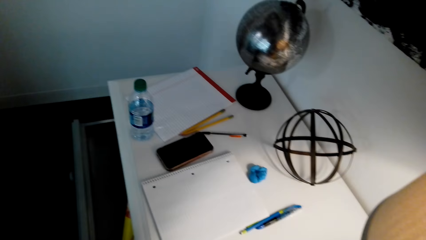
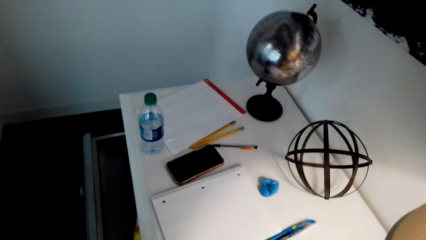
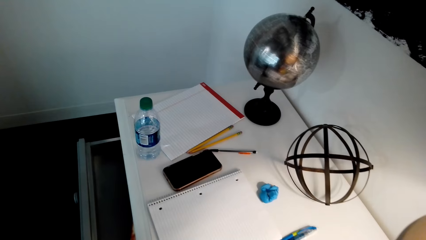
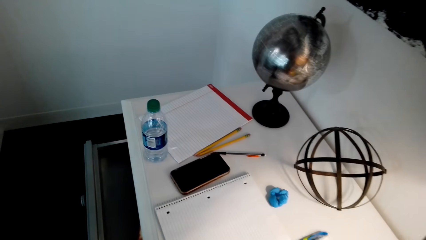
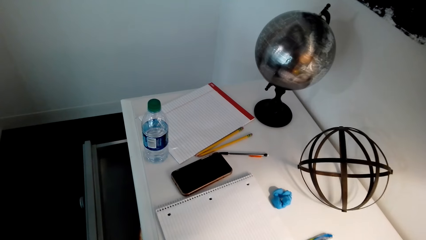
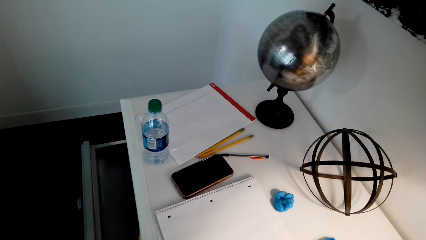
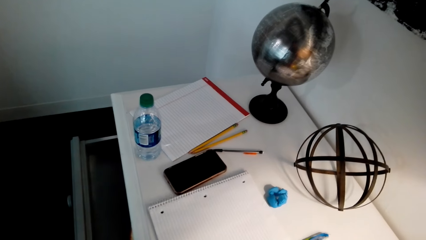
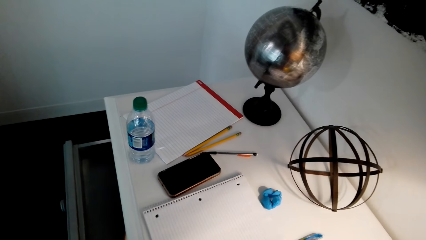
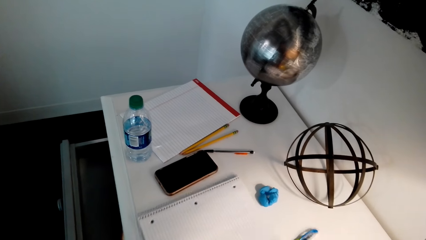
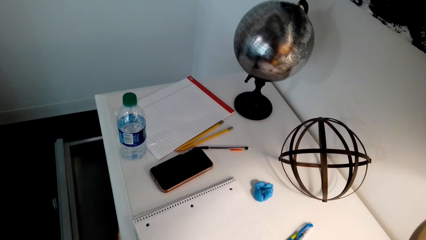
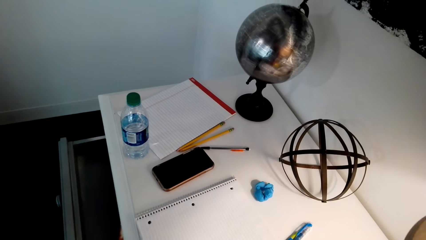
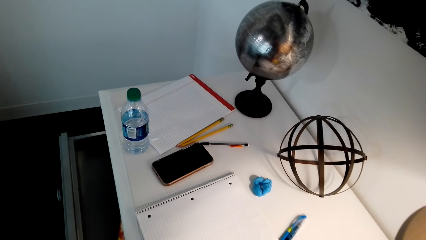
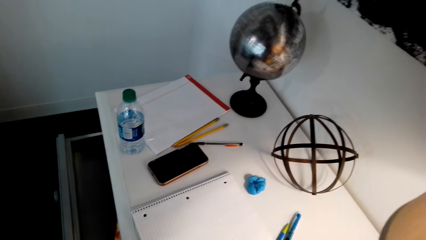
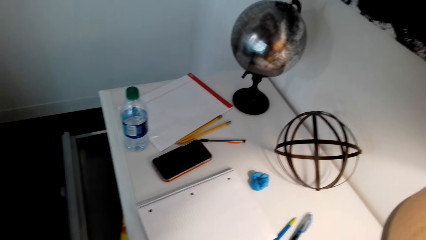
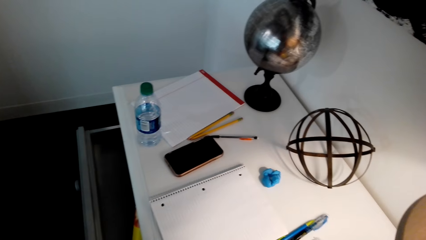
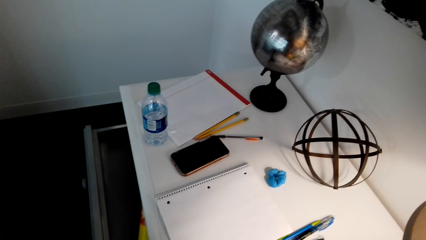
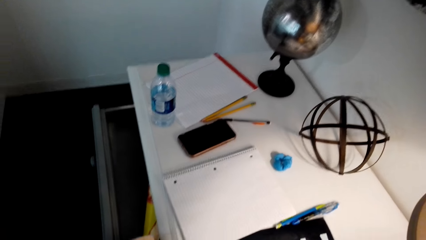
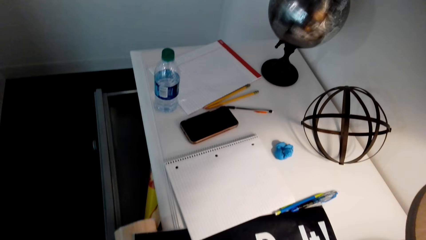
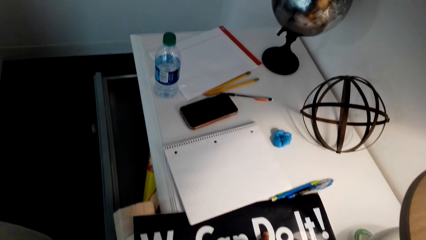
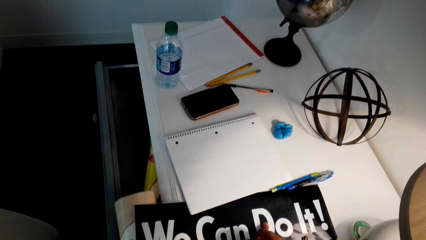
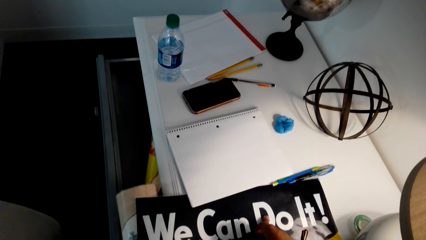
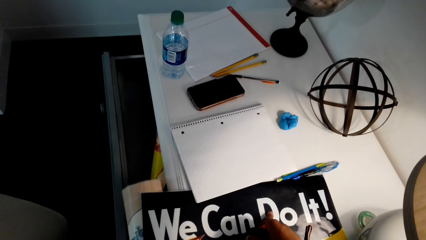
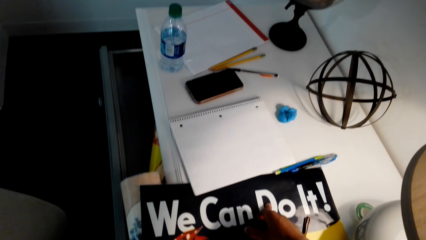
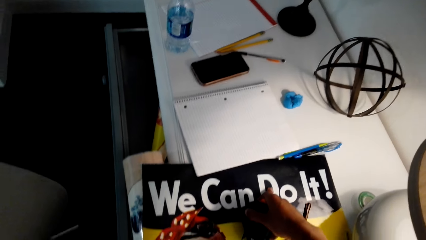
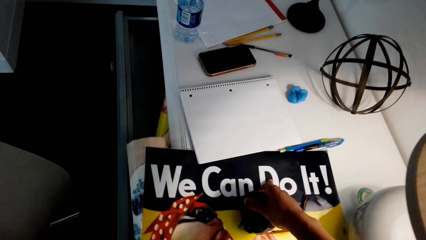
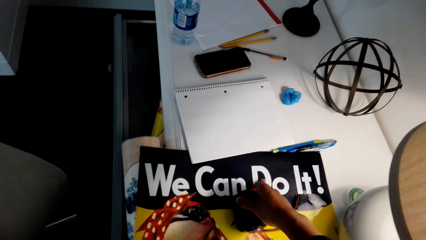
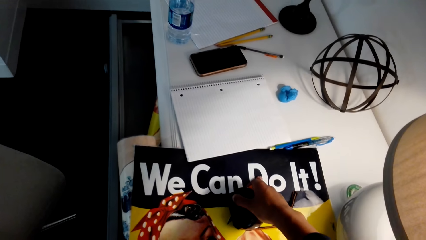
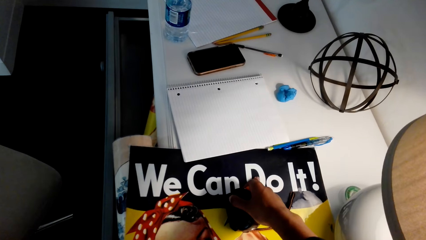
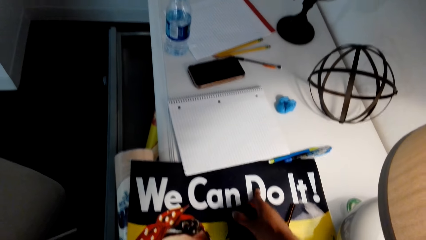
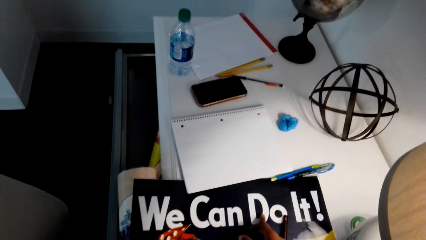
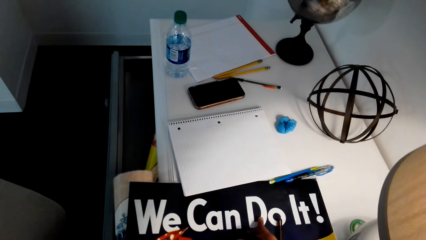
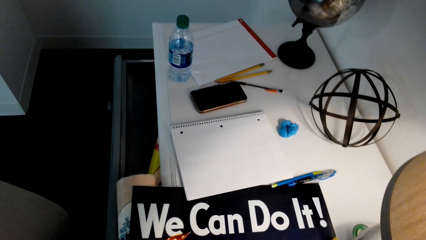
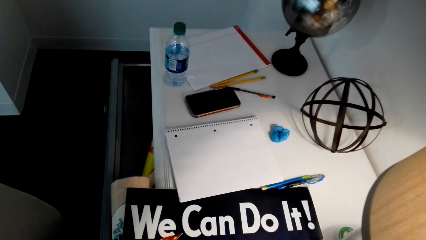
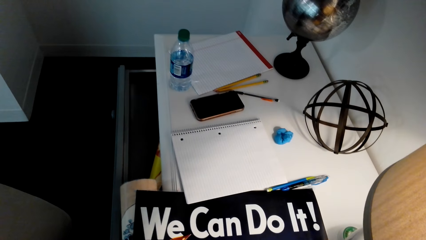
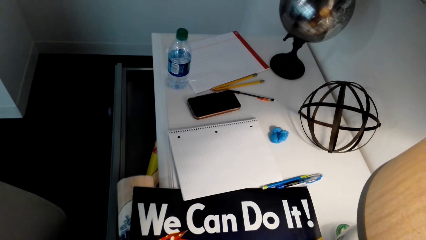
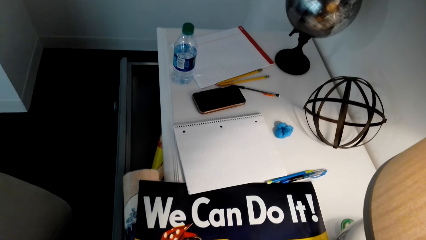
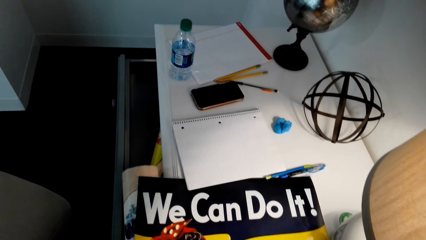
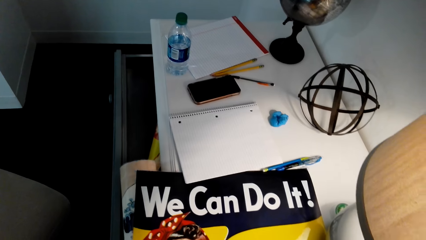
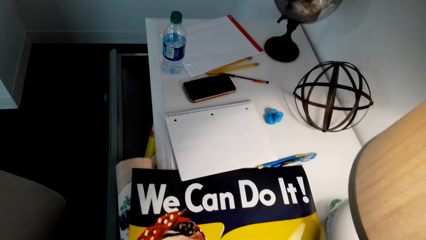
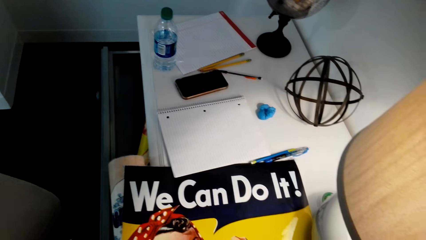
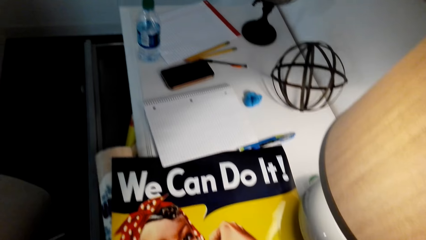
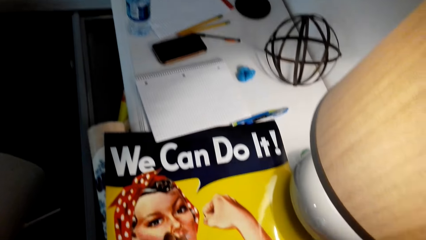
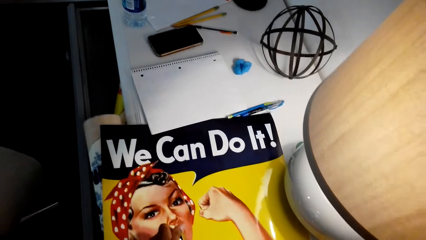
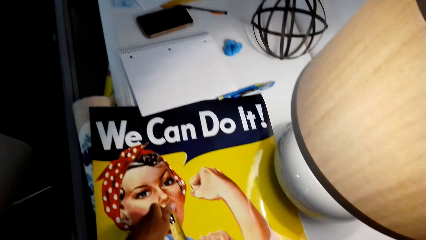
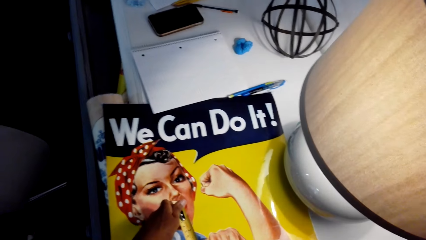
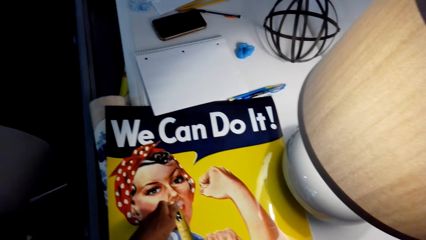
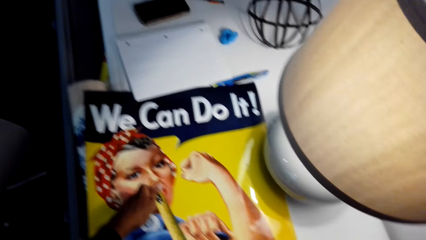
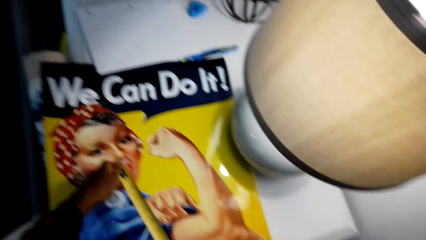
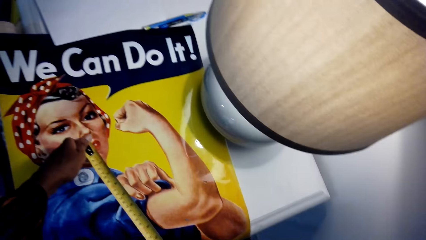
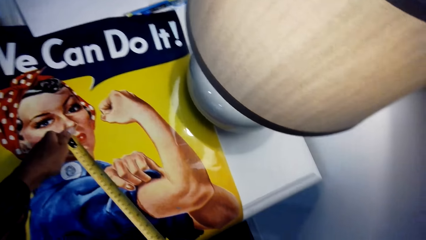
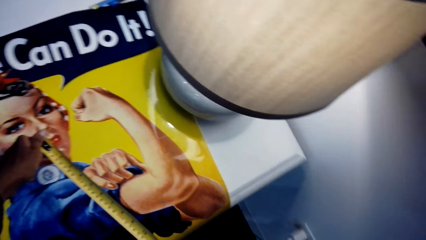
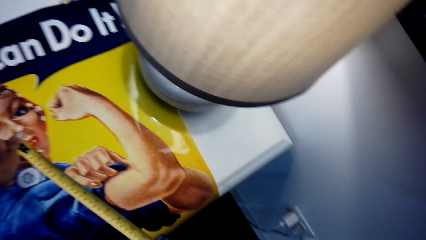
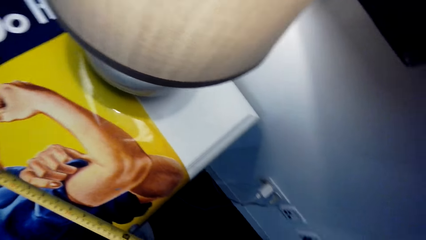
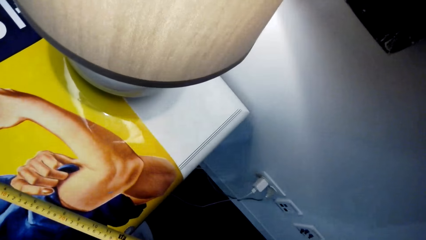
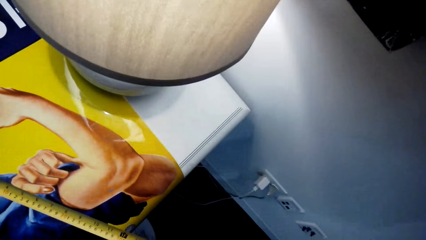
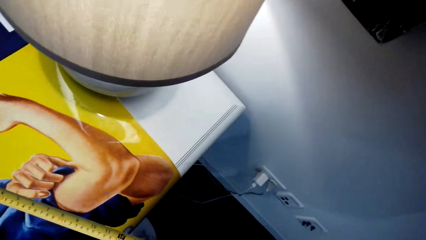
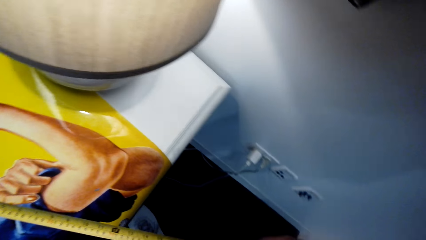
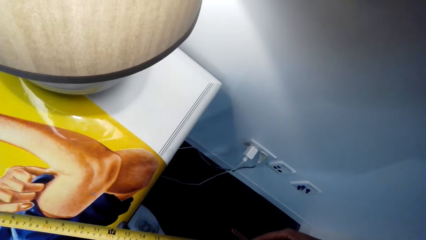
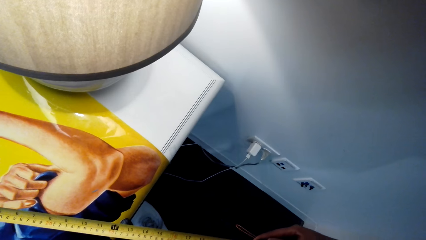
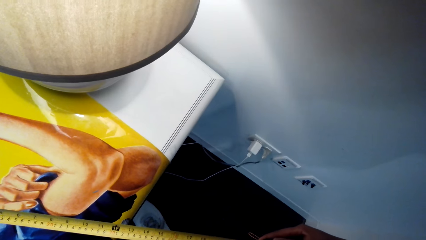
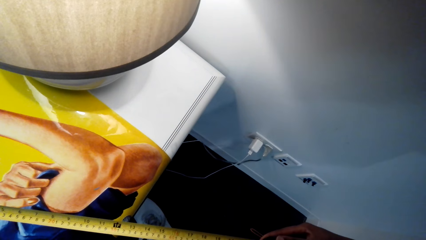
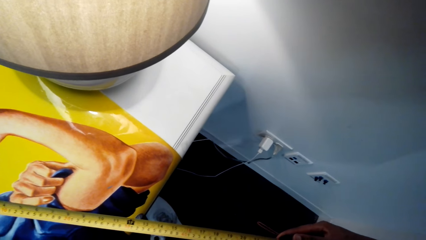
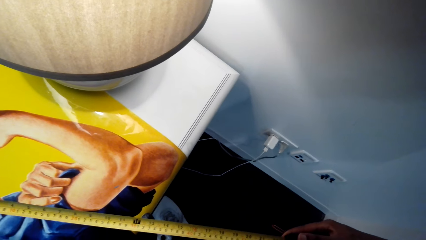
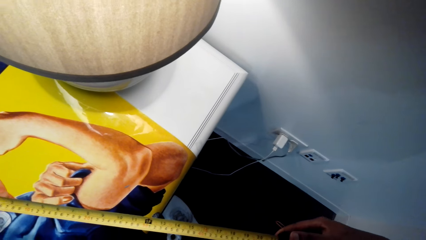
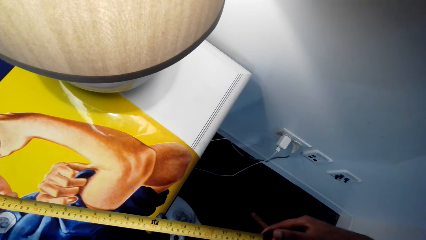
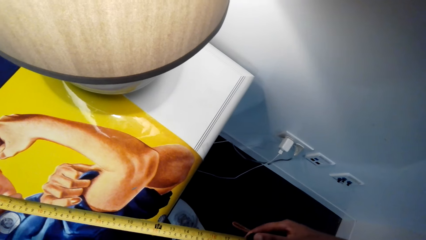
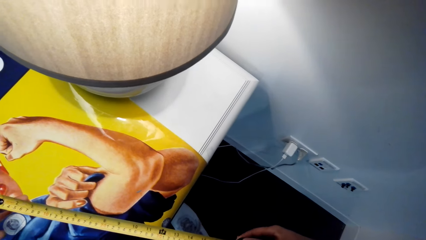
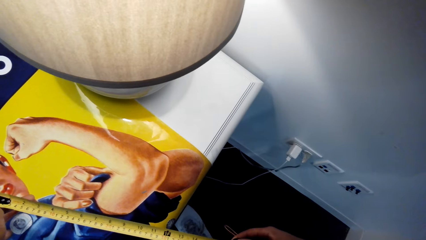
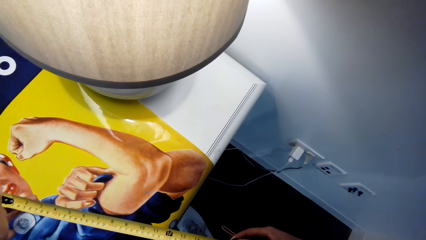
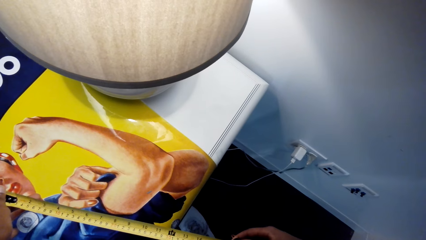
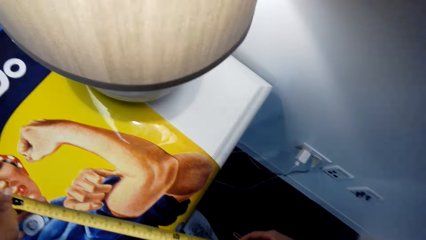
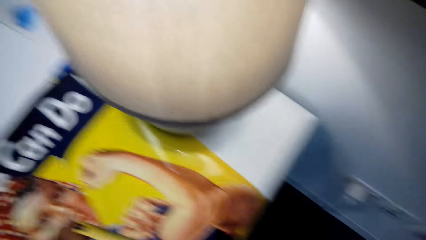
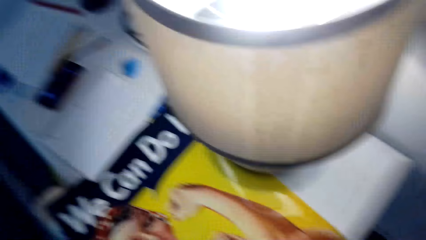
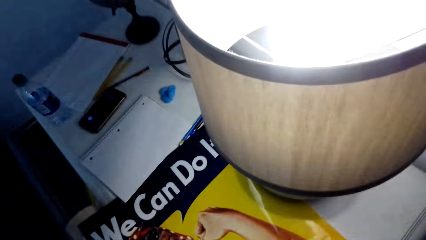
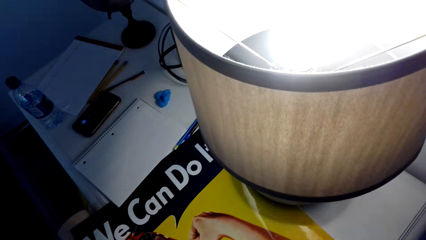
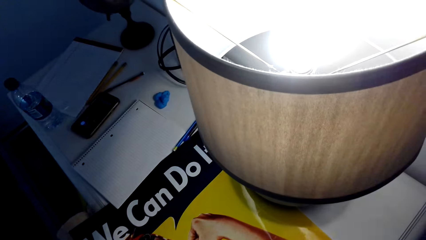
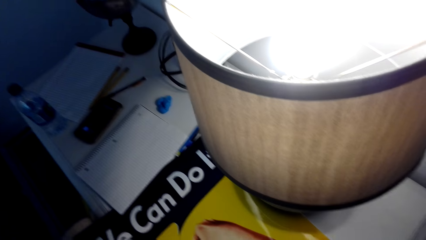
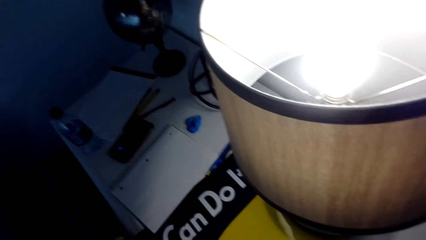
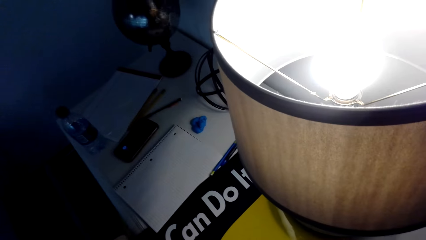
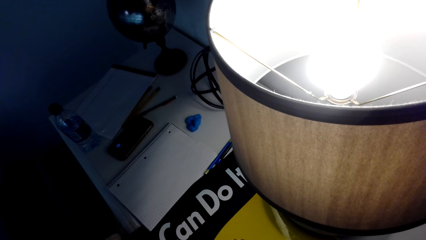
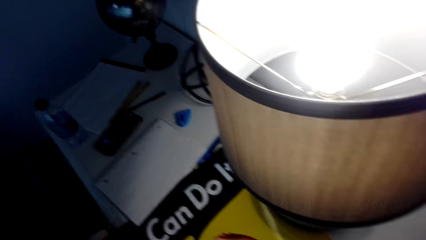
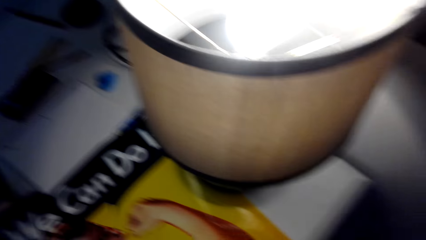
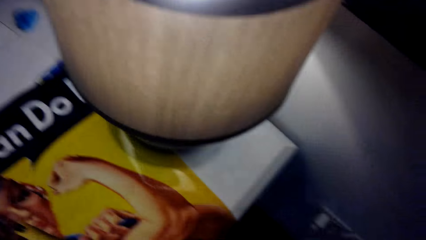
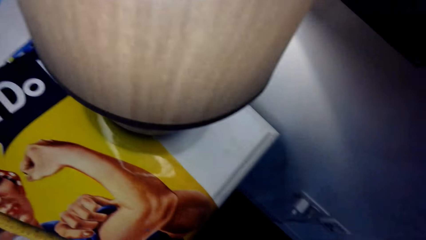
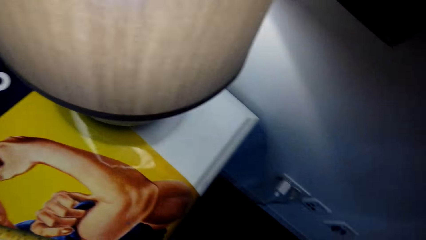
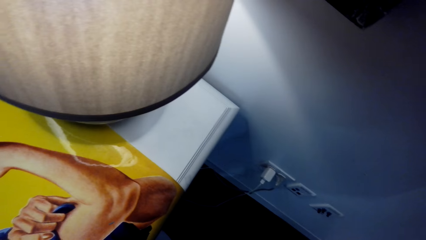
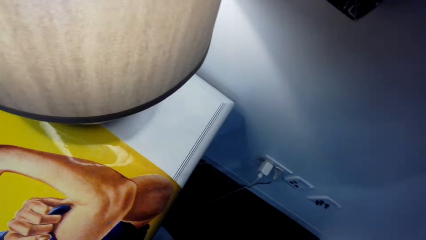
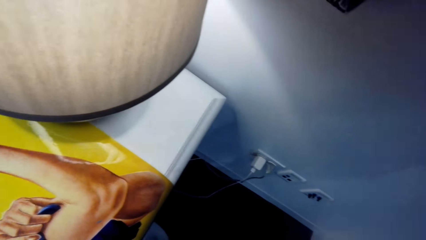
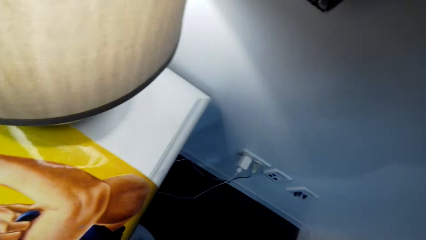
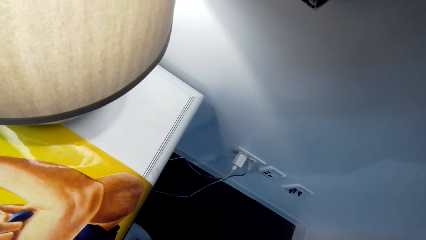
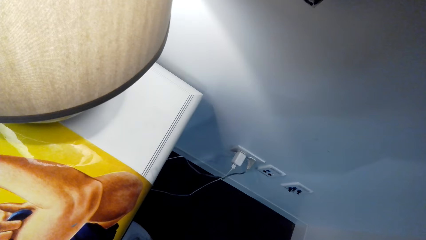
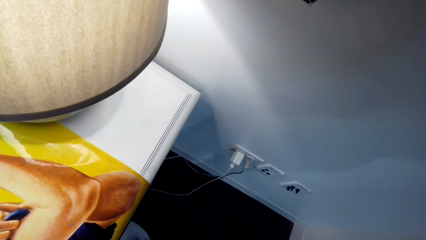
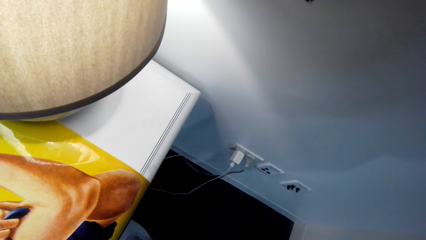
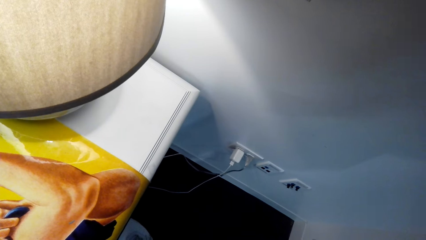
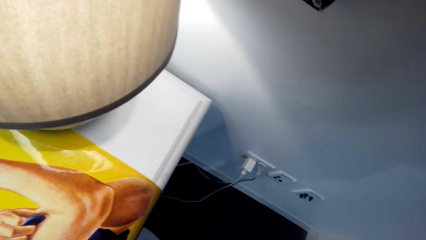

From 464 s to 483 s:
The camera wearer picks the measuring tape. They measure the wall art. They measure paper with a tape measure.
